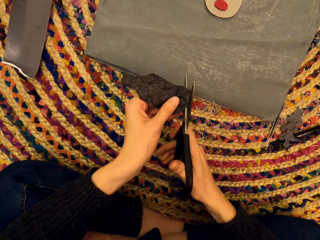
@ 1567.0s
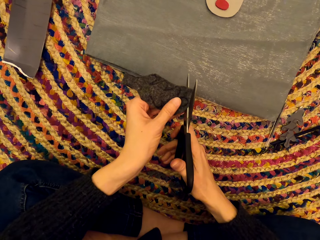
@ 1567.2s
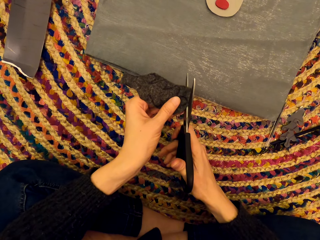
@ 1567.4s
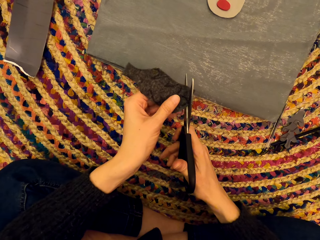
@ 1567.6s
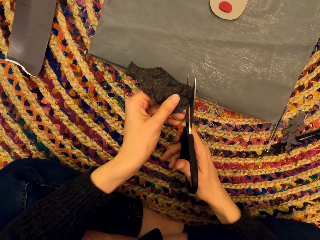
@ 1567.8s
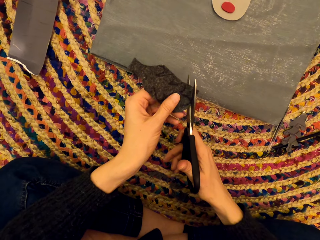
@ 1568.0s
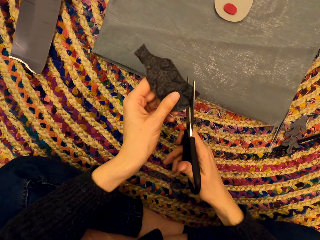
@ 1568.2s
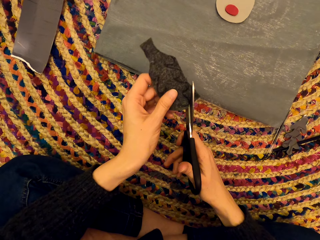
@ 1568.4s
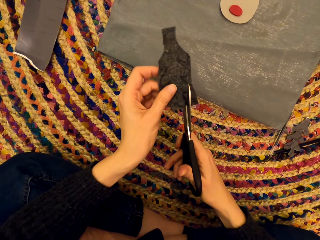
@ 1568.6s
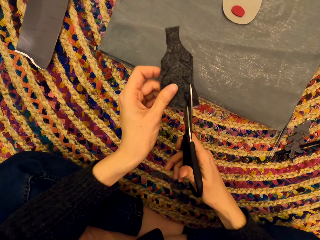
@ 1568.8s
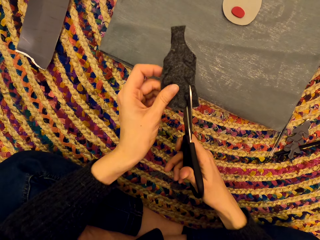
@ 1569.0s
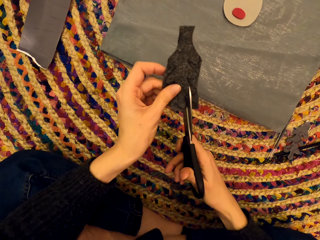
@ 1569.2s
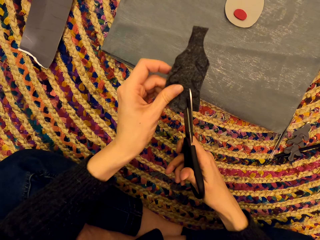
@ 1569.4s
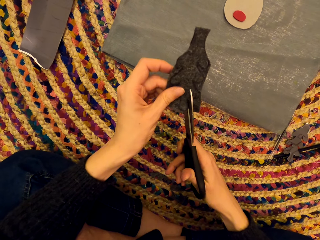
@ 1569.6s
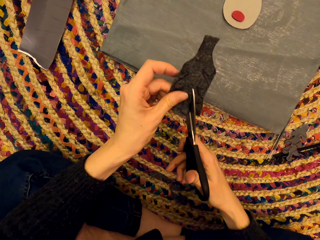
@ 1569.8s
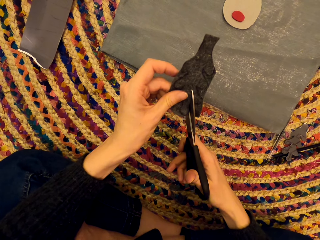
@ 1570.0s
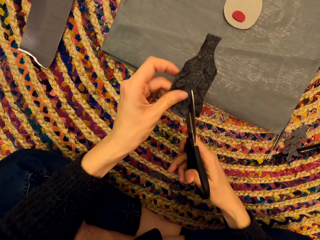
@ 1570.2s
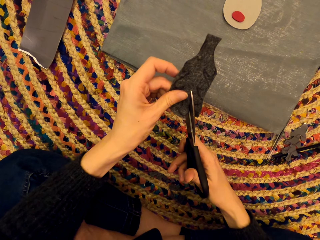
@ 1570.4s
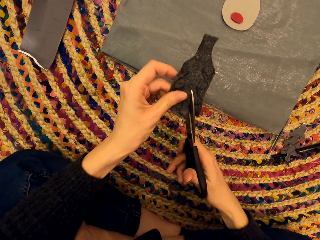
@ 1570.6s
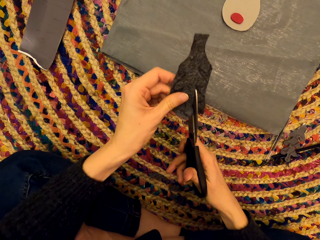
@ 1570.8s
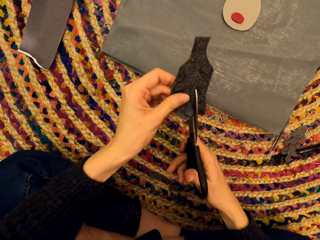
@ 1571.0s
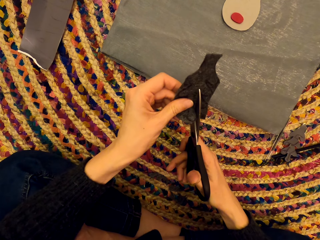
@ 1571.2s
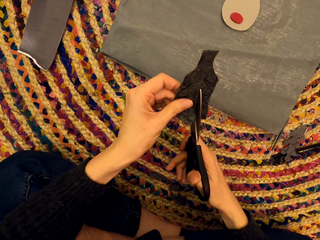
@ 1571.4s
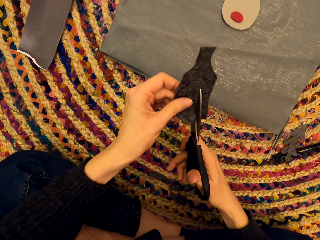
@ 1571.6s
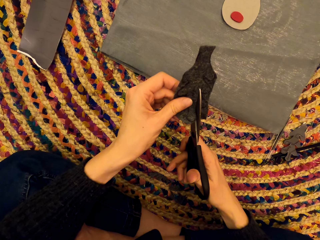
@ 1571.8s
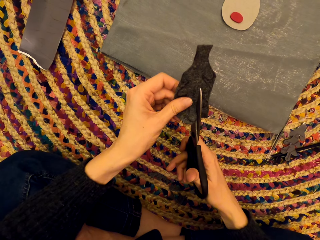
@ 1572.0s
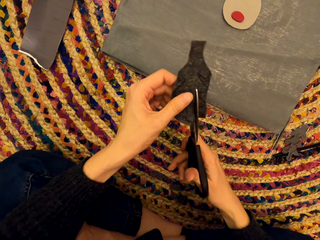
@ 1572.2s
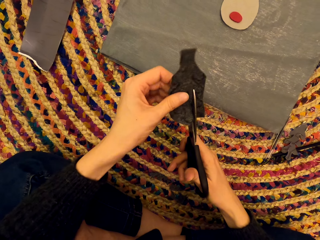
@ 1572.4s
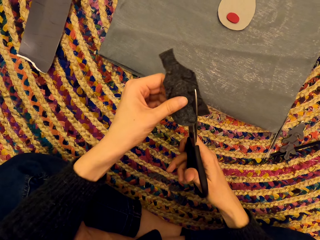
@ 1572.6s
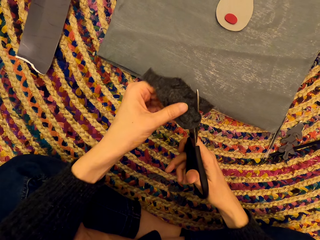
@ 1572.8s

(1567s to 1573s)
The camera wearer trims the tree-shaped piece of cloth.

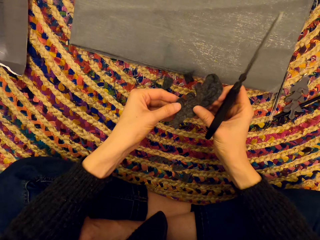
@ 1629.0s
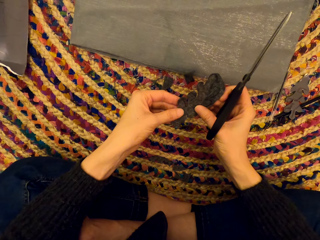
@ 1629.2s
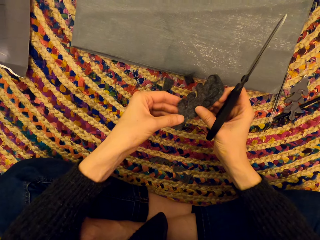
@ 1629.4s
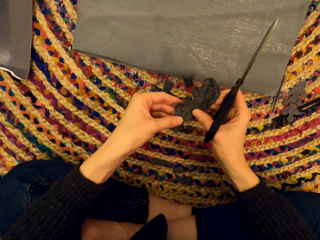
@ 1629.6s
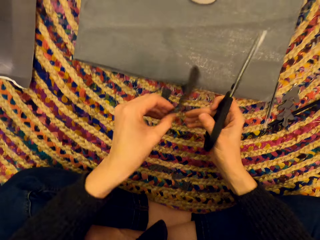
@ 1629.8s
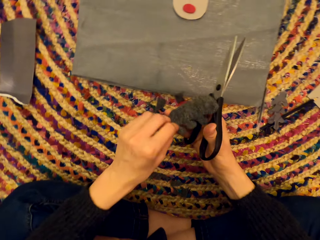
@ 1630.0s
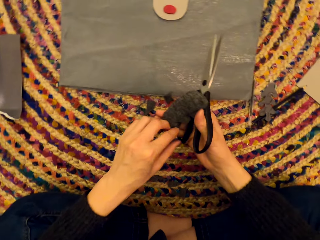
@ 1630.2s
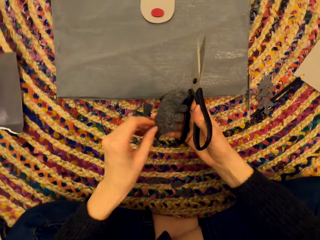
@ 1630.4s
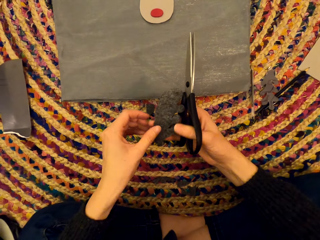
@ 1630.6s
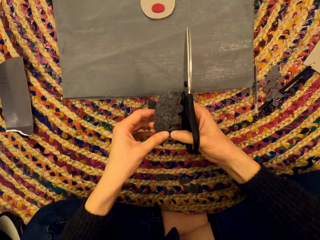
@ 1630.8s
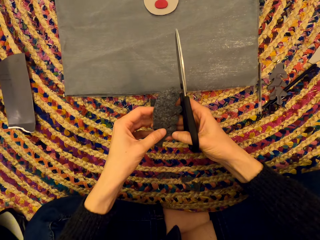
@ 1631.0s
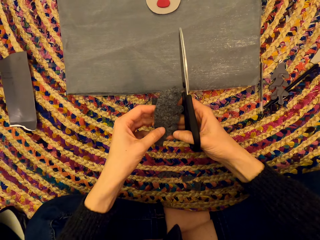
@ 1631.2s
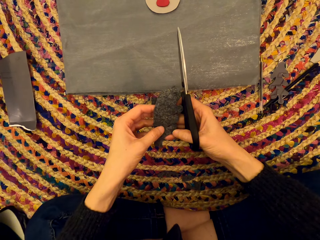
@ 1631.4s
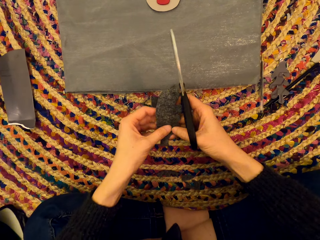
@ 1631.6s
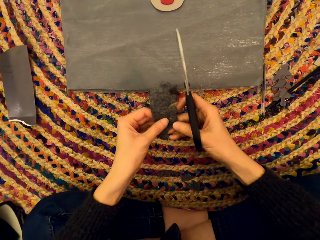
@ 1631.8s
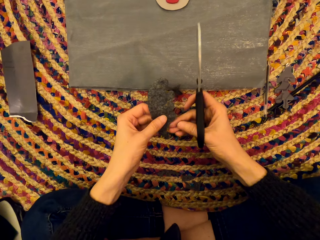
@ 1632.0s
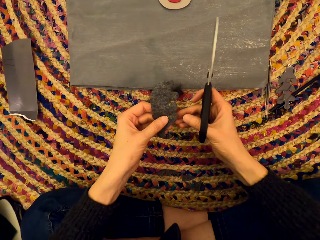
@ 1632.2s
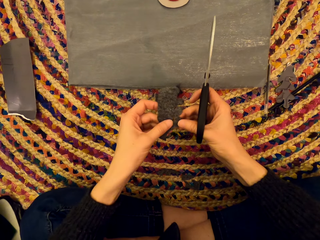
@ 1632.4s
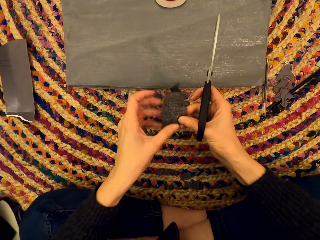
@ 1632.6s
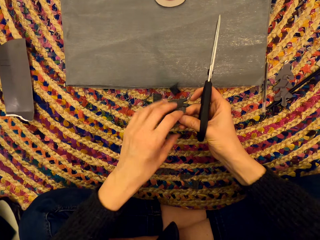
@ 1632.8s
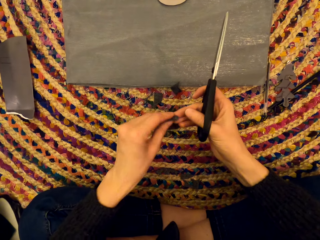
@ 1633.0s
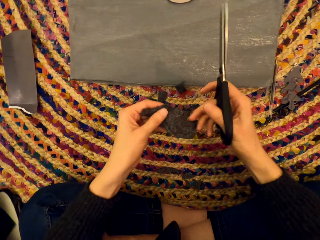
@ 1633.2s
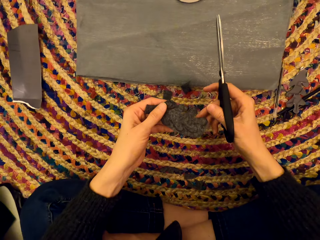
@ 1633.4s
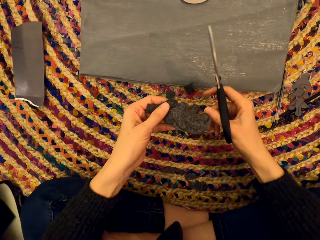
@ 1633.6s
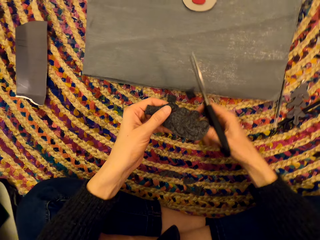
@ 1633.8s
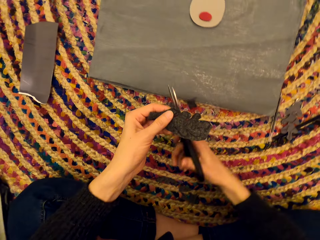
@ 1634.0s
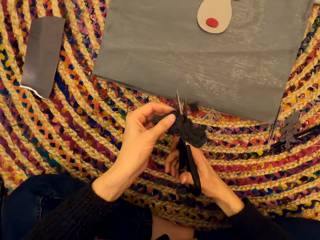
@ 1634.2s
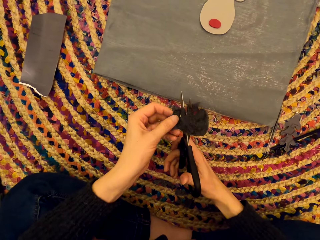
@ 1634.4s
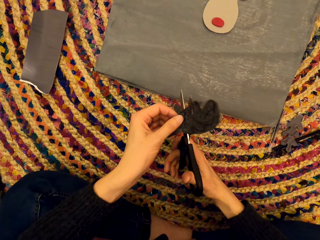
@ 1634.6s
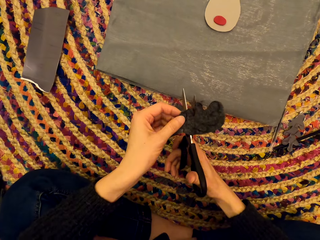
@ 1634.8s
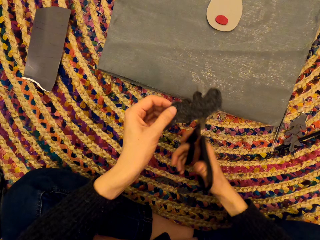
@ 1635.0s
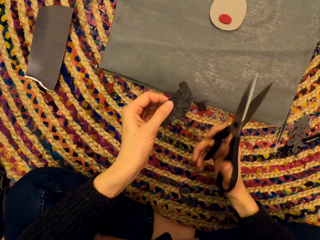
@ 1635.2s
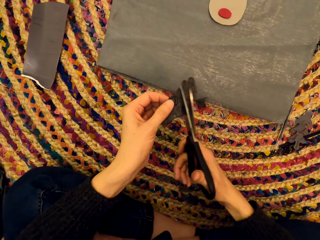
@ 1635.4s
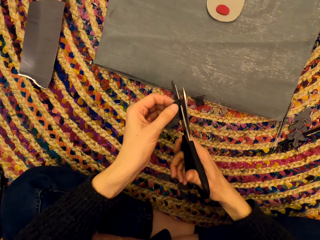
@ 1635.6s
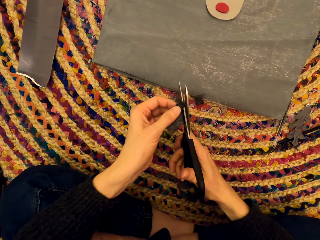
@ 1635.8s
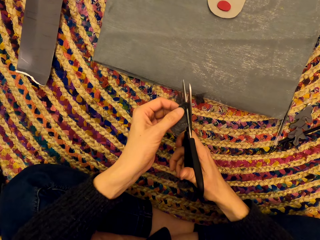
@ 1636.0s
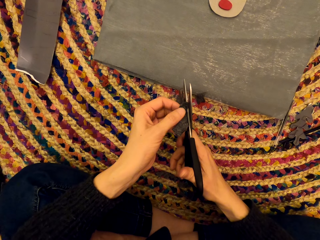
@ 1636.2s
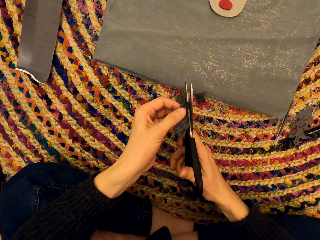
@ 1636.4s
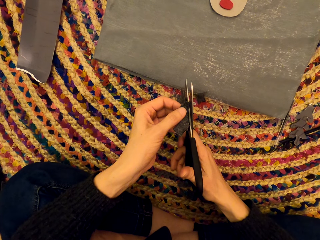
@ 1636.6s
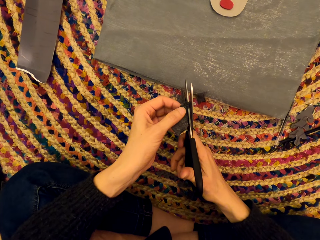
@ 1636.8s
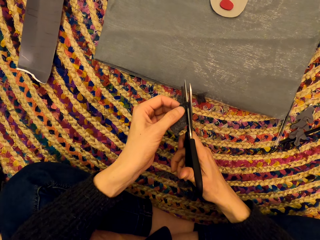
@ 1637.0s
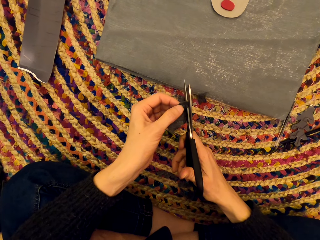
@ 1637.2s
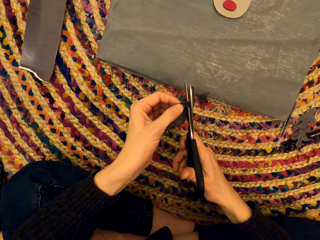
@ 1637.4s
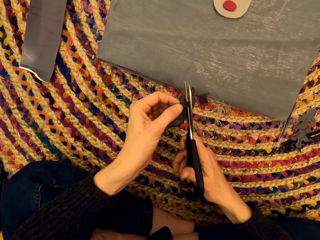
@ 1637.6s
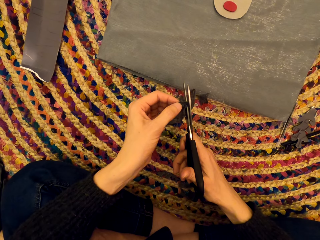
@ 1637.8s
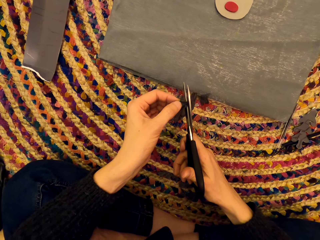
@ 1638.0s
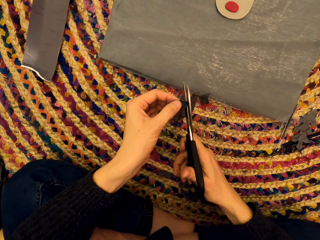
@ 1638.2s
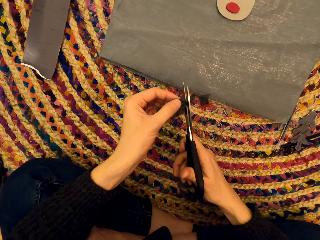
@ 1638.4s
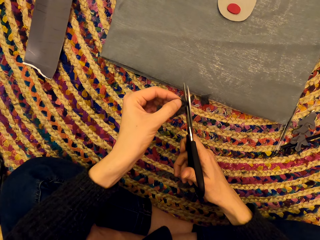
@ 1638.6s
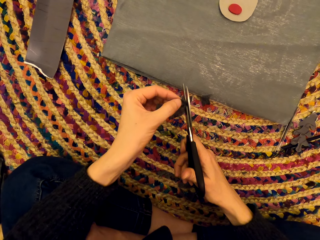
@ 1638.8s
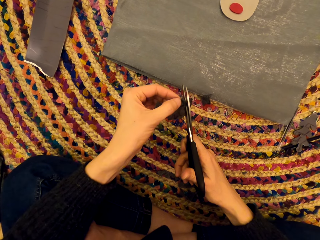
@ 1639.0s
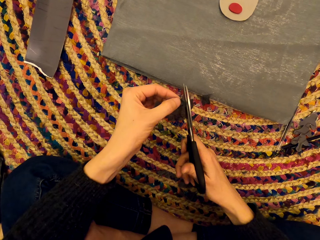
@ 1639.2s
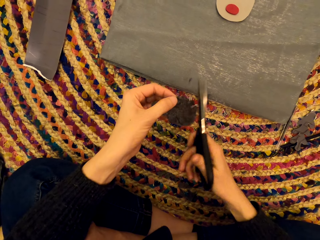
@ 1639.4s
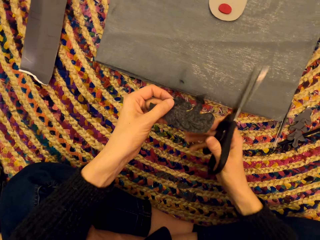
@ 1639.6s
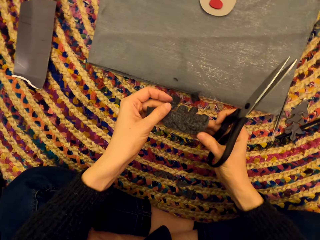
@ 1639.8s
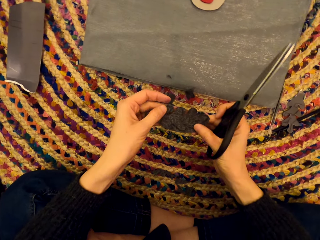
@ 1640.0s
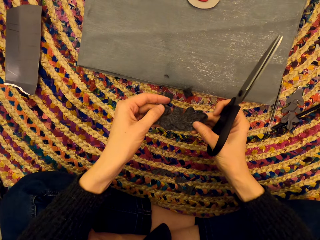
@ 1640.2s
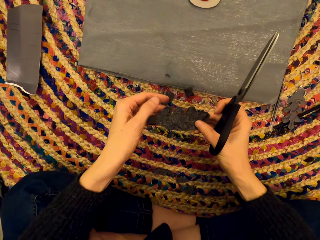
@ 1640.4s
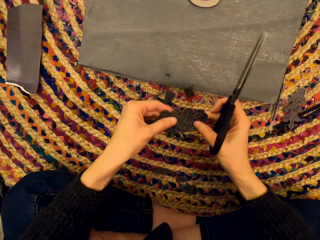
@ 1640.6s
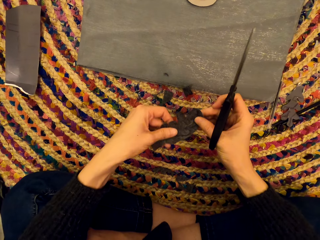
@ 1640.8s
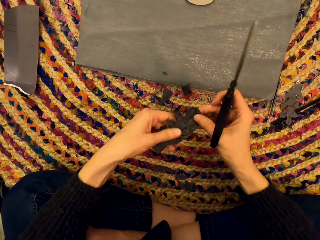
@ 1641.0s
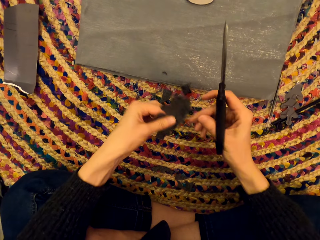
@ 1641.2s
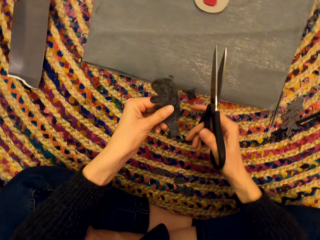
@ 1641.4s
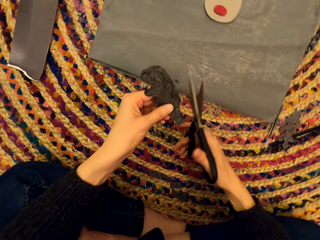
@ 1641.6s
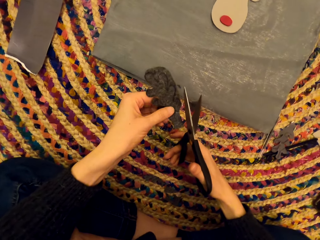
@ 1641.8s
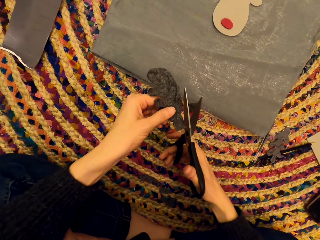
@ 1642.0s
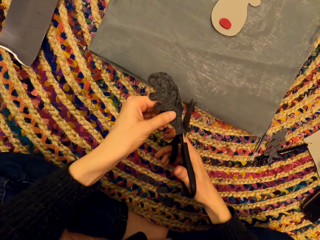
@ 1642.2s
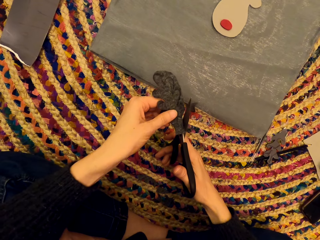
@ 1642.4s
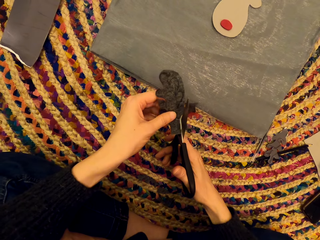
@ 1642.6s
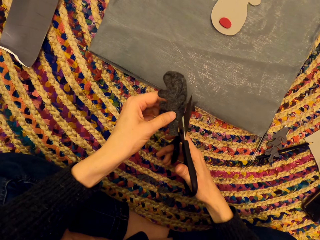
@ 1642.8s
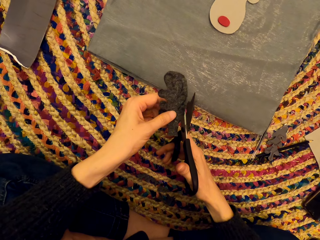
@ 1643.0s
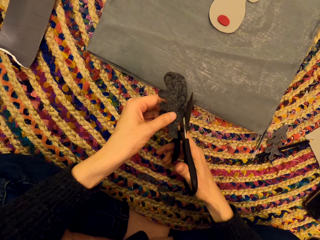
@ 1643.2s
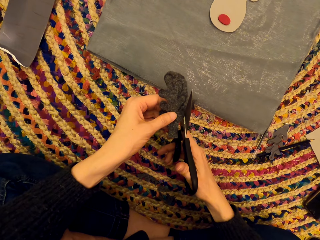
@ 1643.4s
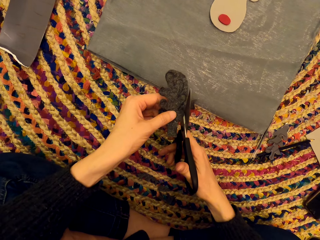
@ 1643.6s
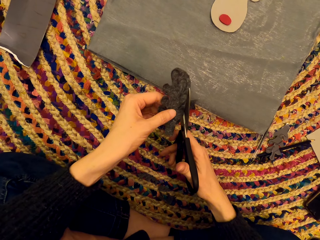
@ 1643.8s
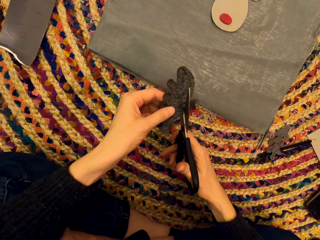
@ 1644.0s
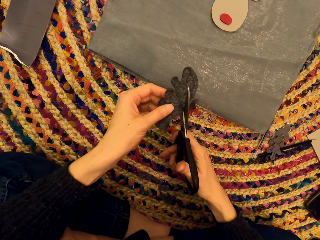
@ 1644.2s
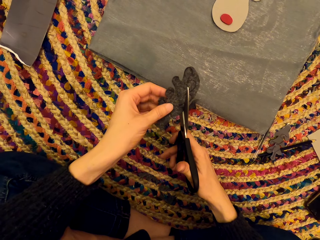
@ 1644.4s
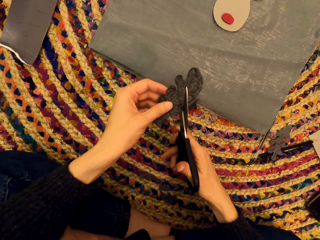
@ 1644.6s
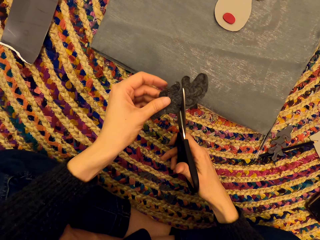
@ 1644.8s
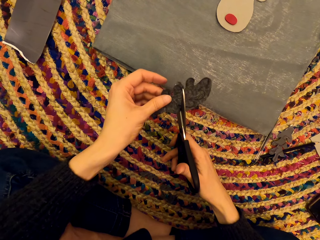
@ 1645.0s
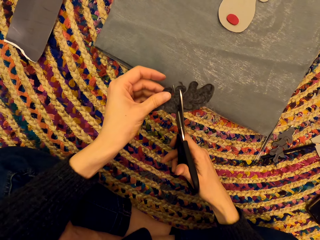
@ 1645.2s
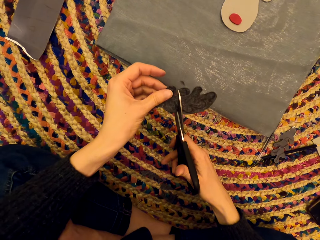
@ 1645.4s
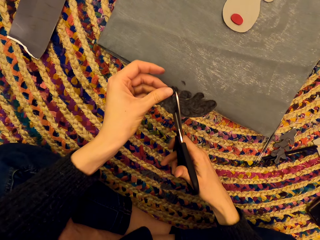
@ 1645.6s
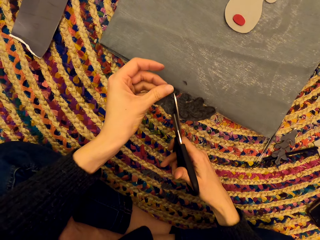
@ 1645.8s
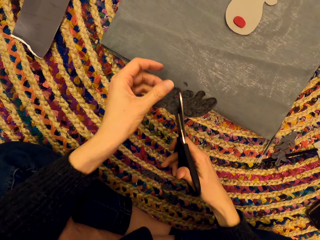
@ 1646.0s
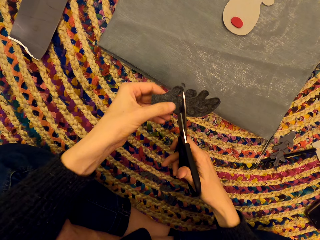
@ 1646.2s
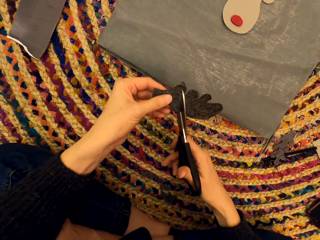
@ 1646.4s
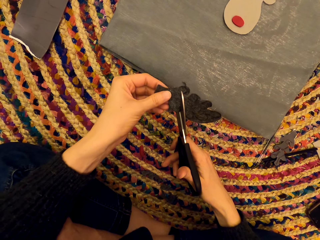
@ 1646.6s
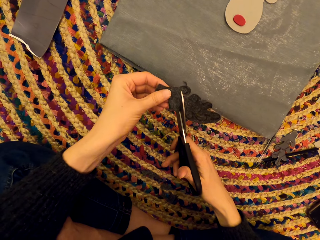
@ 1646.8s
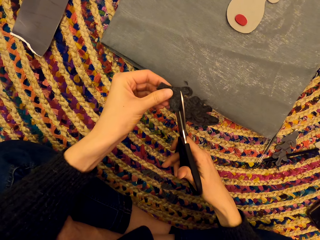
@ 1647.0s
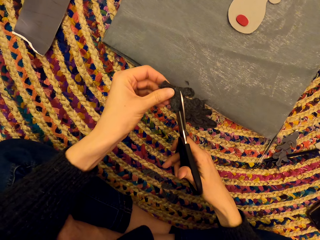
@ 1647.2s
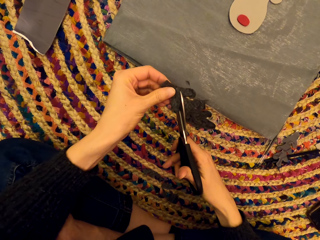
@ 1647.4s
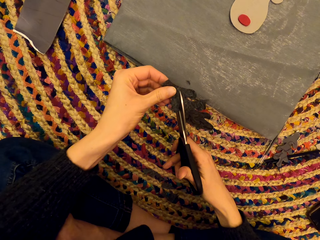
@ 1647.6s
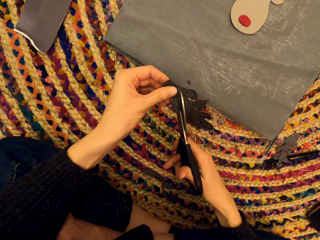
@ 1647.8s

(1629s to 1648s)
The camera wearer turns the tree shaped piece of cloth. They turn the paper art. They cut the paper art with the scissors. They examine the paper art. They cut the paper art.
